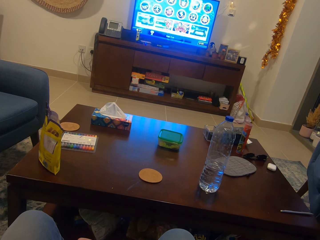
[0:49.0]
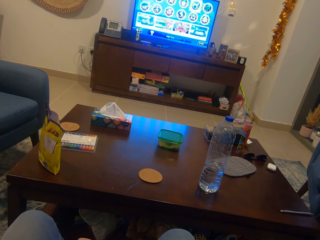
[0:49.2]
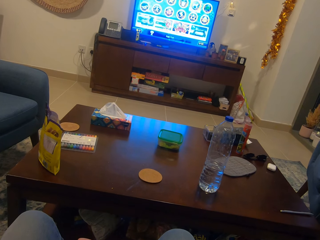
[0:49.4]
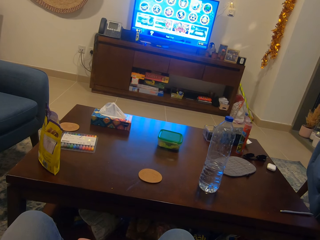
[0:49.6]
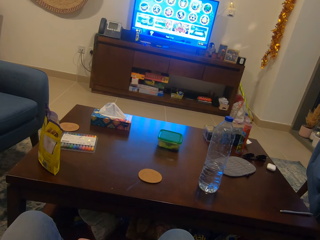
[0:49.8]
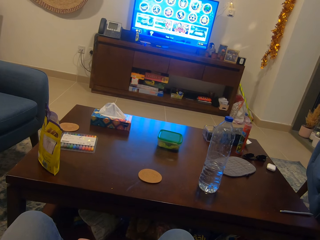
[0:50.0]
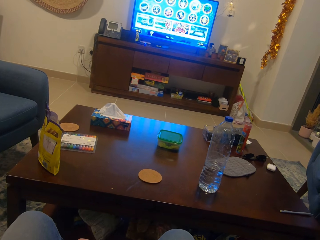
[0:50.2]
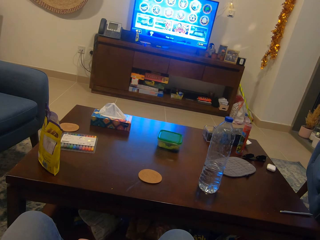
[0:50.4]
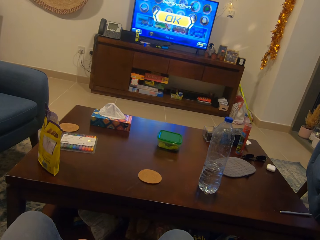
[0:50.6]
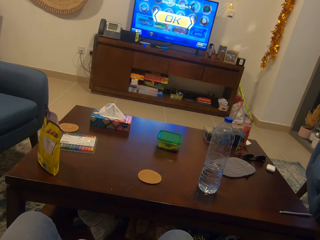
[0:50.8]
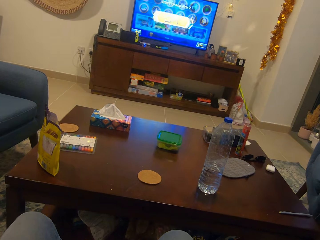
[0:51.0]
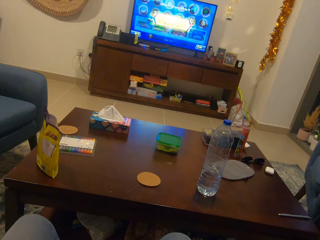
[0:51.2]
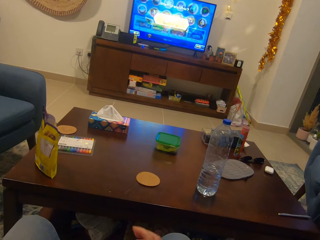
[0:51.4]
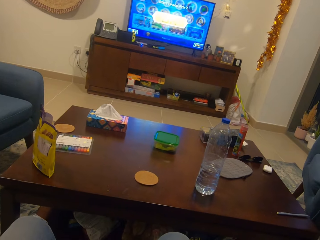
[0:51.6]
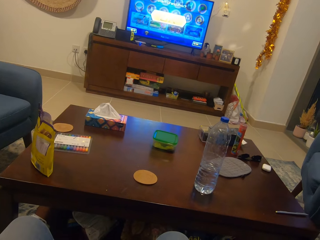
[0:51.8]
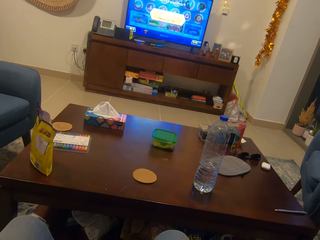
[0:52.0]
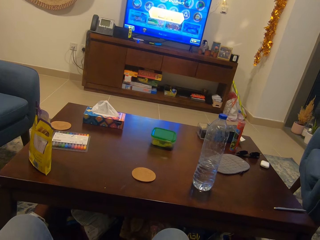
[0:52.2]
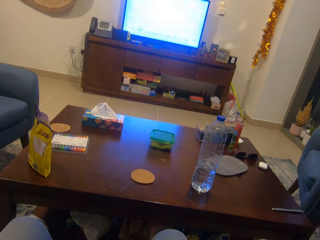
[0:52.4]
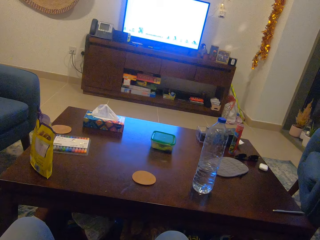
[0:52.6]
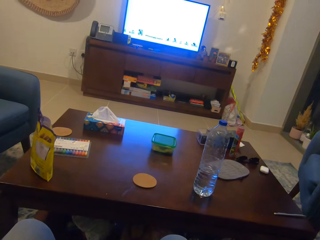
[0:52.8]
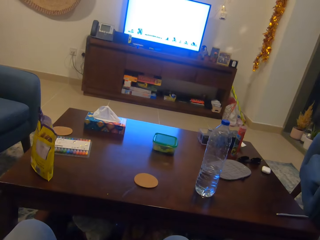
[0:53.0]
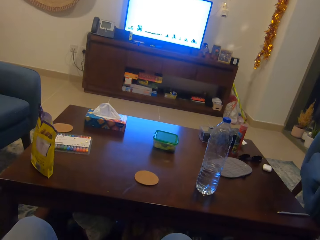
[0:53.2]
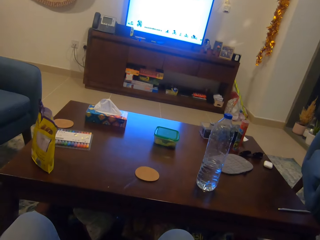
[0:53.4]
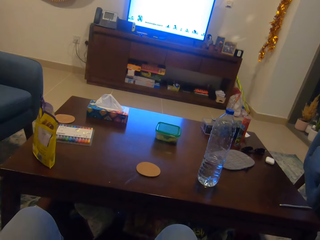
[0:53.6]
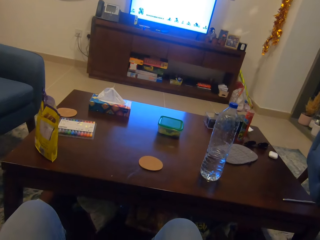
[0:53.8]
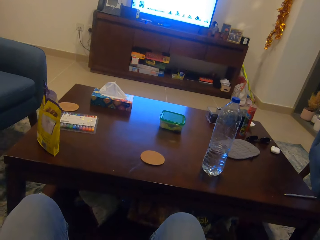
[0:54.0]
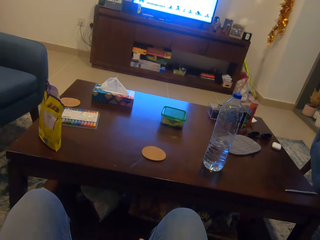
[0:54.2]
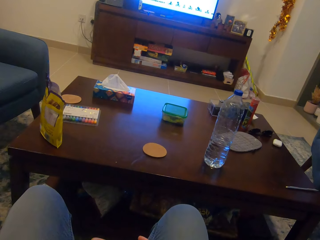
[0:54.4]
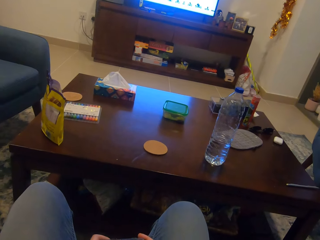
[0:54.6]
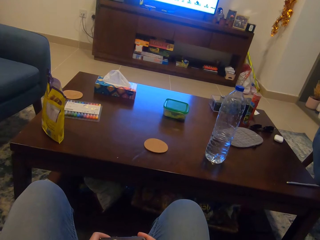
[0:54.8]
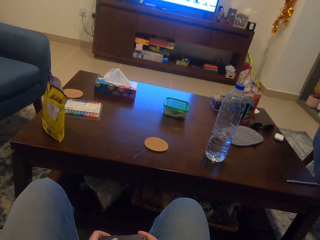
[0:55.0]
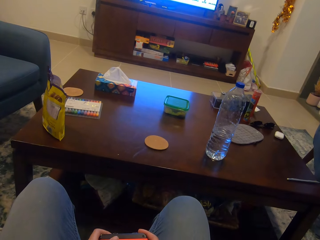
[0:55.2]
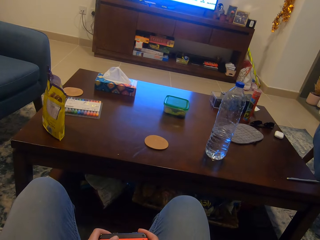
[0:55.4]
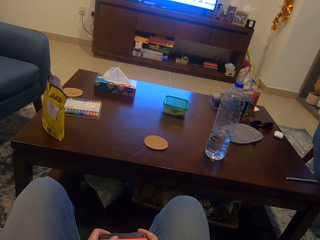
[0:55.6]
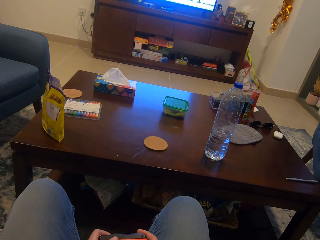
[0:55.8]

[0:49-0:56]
The camera wearer watches the television.

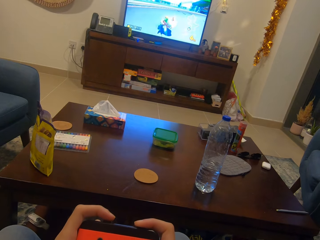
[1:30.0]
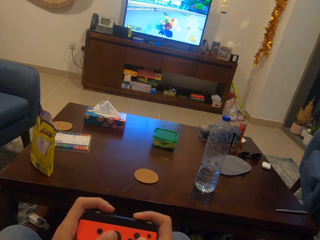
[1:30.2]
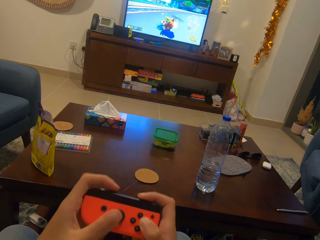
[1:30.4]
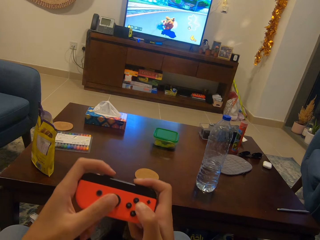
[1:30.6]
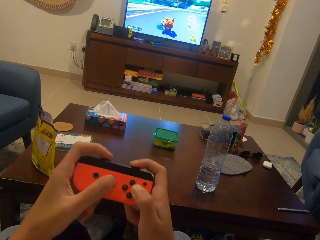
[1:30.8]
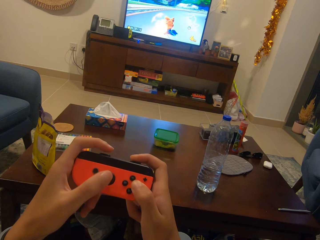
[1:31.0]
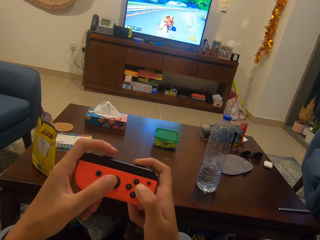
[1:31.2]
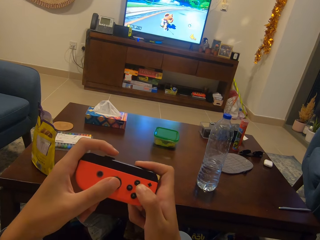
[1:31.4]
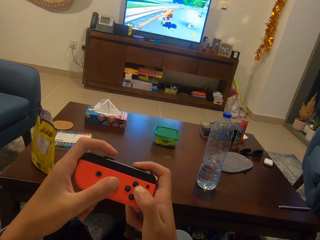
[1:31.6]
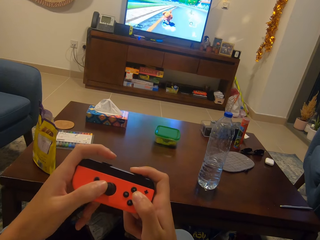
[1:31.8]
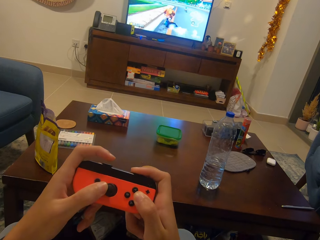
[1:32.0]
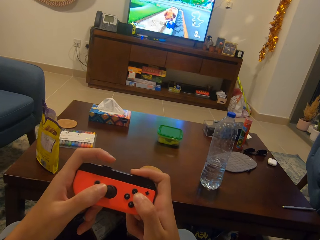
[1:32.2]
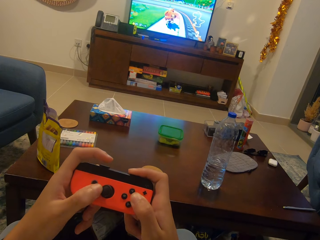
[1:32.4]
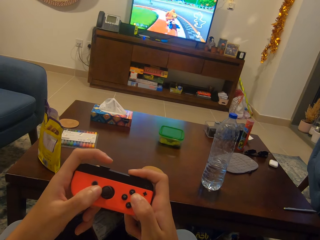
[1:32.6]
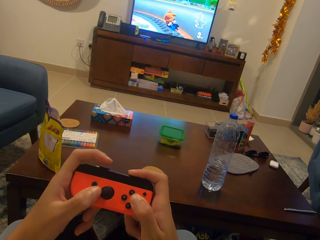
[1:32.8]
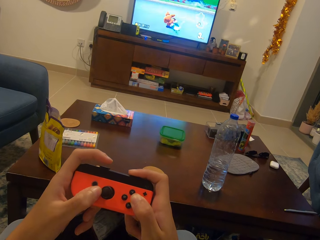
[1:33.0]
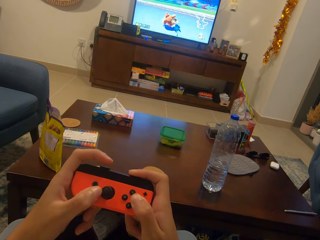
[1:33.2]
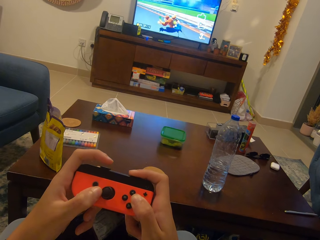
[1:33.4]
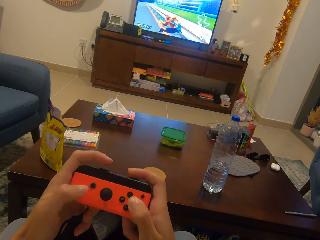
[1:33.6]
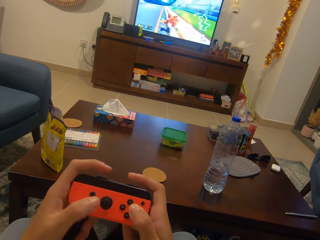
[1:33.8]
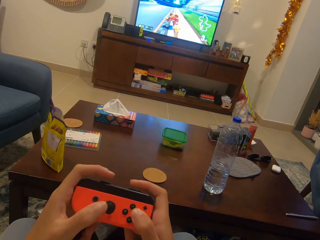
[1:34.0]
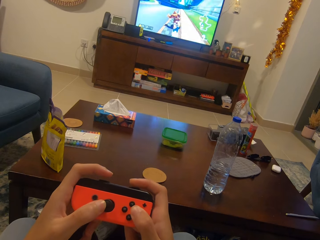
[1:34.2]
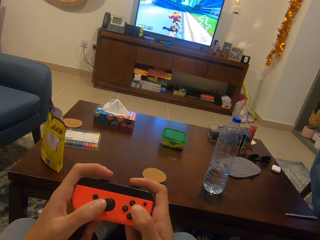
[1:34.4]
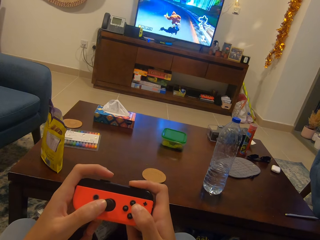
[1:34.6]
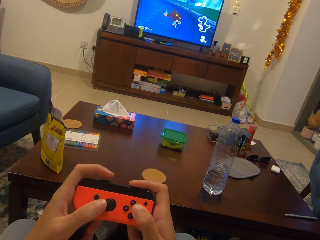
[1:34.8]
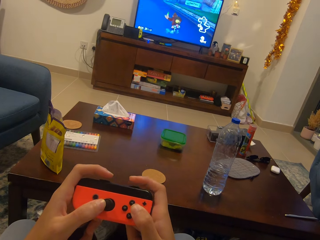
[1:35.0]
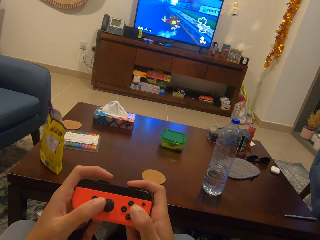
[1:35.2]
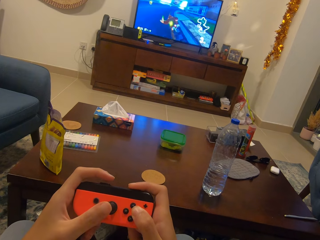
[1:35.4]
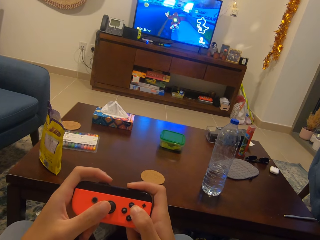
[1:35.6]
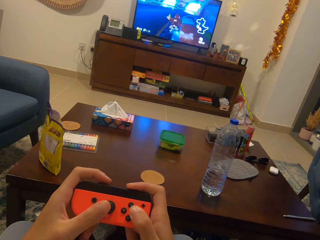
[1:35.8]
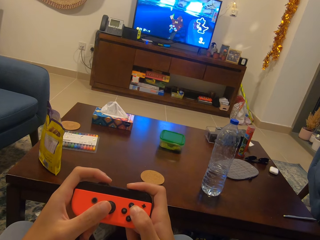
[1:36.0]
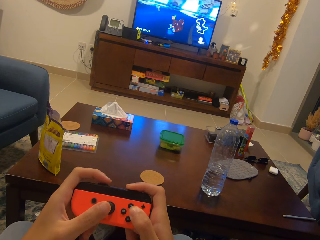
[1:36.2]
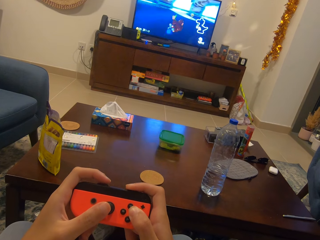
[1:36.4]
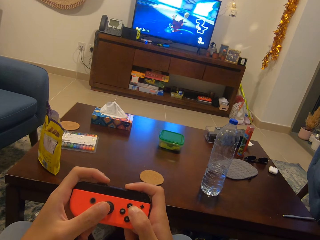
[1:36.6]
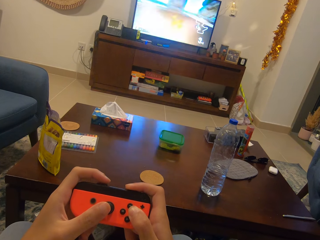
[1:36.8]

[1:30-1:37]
The camera wearer plays the video game with the game controller.

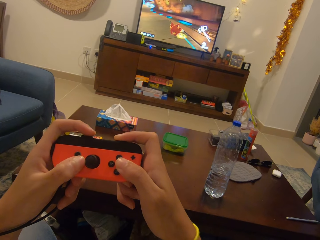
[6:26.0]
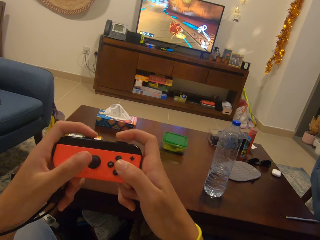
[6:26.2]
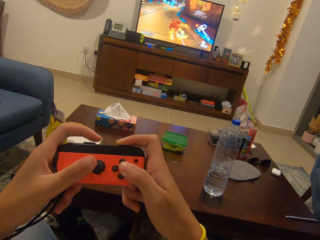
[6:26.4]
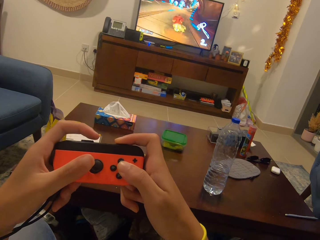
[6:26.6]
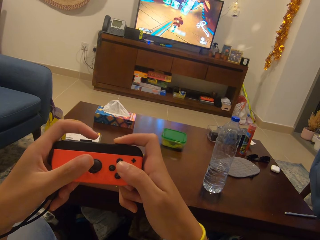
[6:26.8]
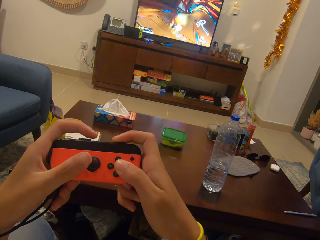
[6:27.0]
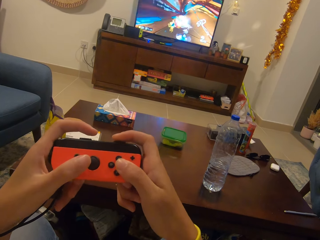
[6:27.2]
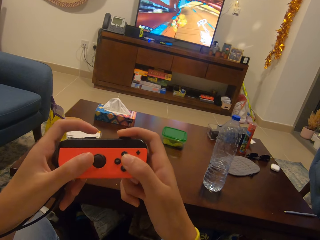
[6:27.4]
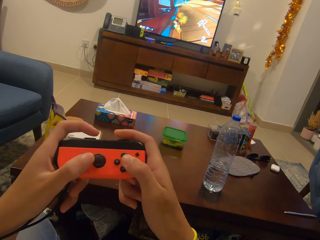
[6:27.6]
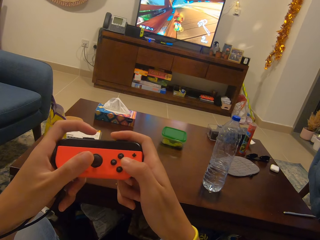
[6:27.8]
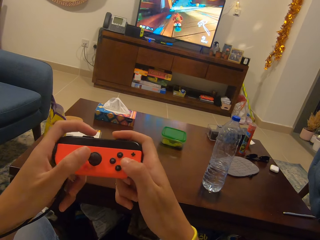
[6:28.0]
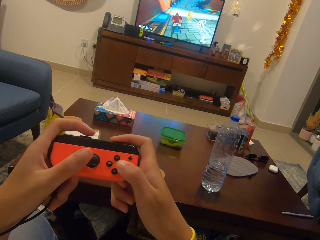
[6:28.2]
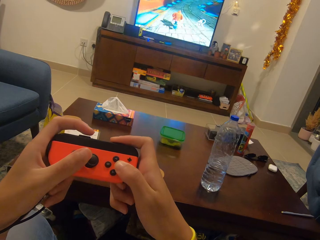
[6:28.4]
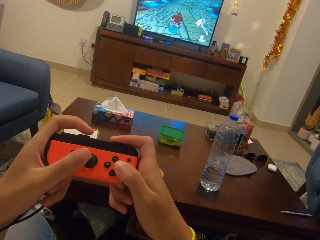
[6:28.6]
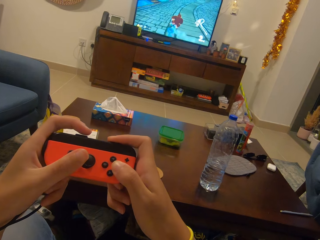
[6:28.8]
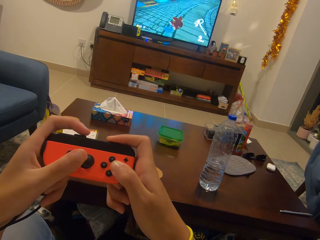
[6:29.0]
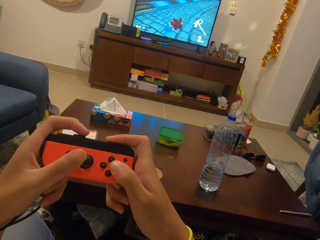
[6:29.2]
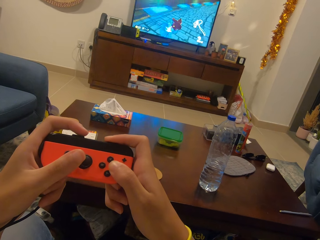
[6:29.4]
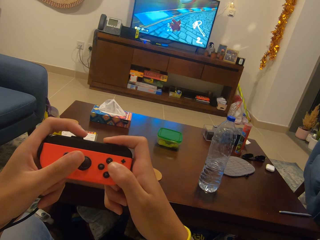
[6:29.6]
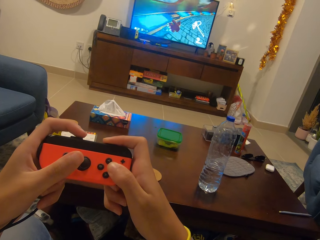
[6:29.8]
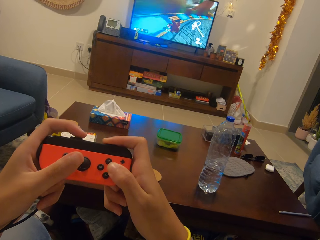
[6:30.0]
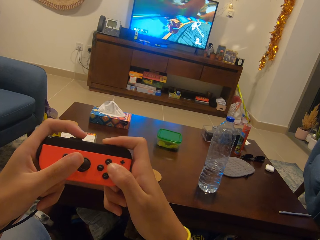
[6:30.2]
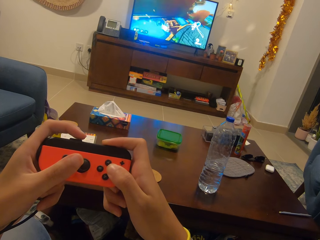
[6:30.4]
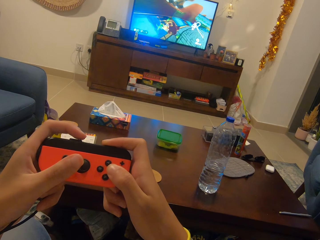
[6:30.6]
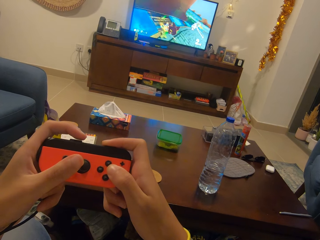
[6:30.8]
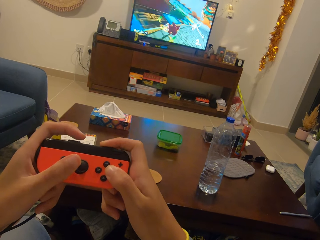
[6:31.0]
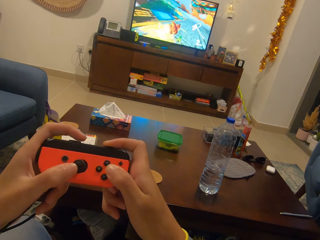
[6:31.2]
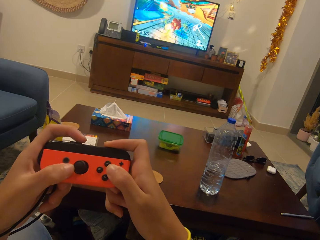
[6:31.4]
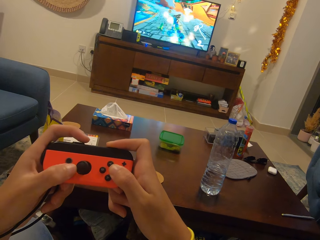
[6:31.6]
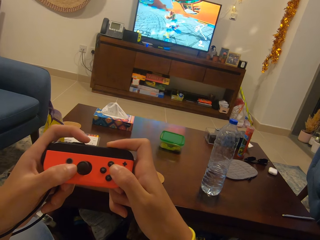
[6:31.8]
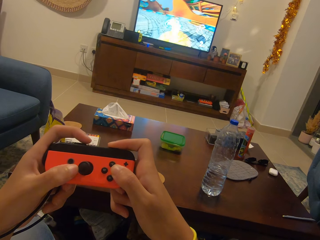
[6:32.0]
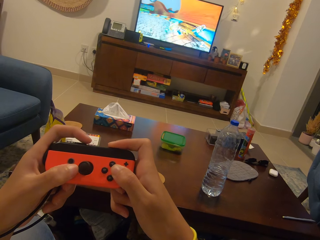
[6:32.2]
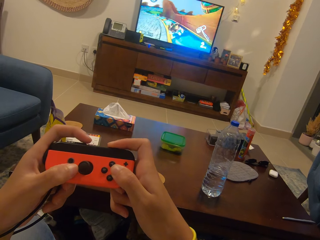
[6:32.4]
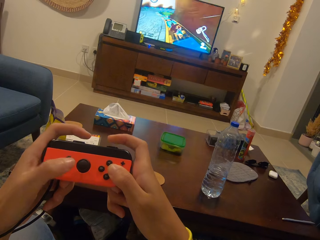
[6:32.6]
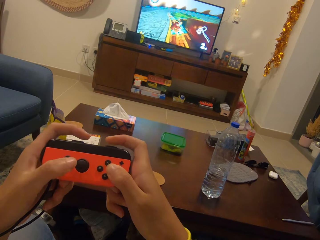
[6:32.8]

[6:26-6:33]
The camera wearer plays the video game with the game controller.
